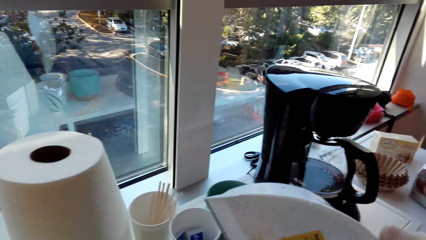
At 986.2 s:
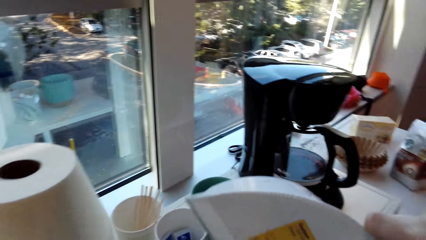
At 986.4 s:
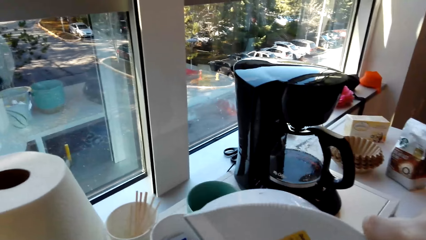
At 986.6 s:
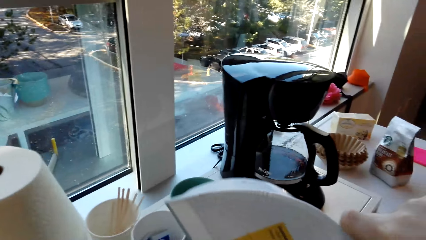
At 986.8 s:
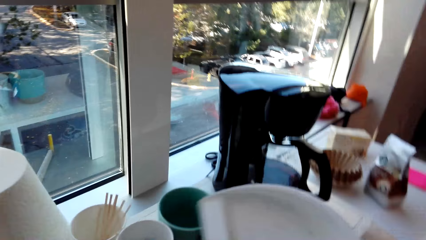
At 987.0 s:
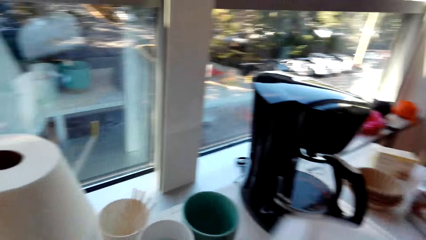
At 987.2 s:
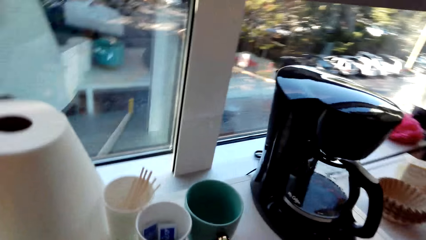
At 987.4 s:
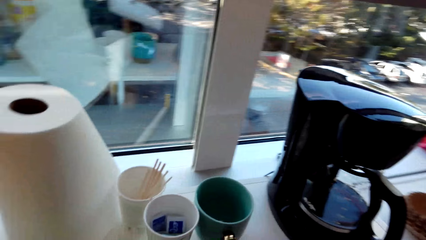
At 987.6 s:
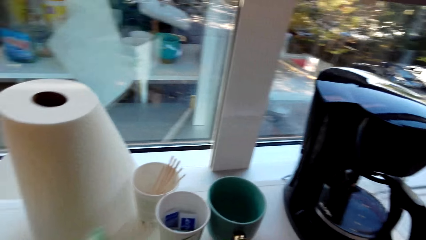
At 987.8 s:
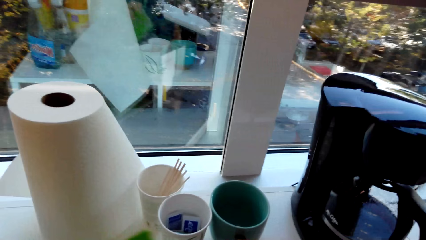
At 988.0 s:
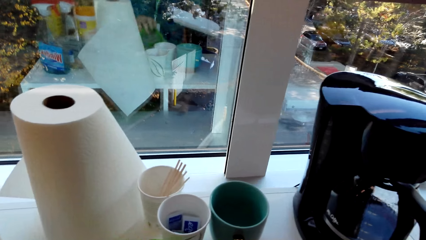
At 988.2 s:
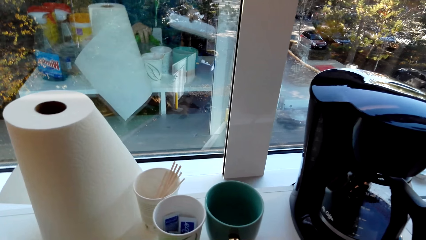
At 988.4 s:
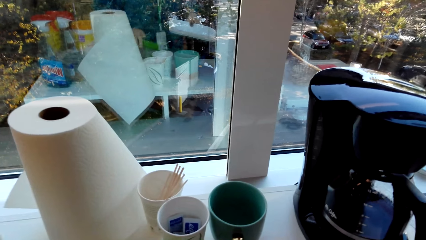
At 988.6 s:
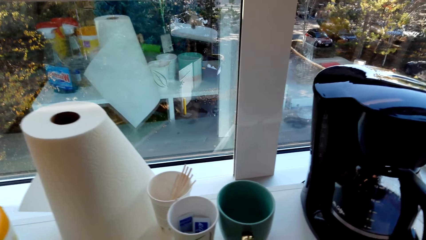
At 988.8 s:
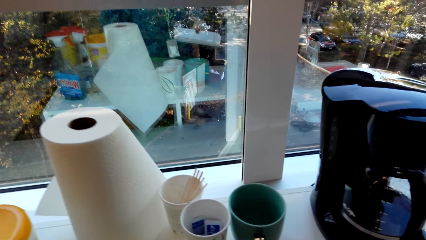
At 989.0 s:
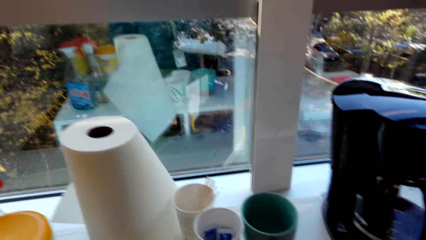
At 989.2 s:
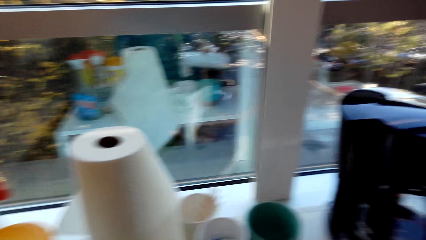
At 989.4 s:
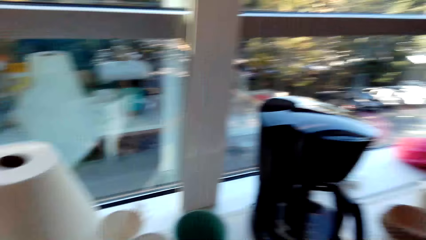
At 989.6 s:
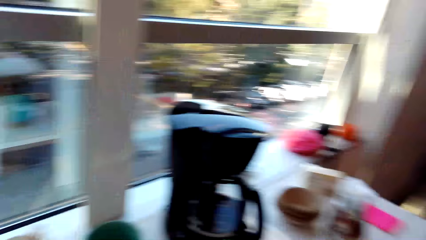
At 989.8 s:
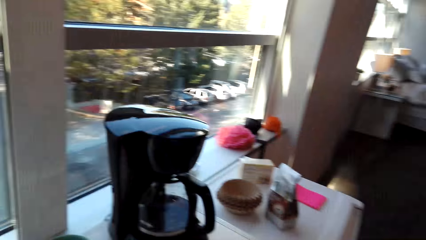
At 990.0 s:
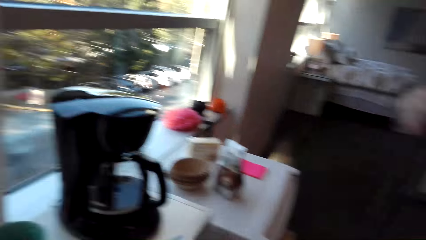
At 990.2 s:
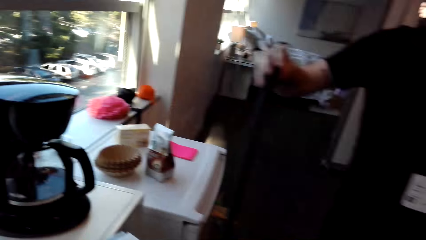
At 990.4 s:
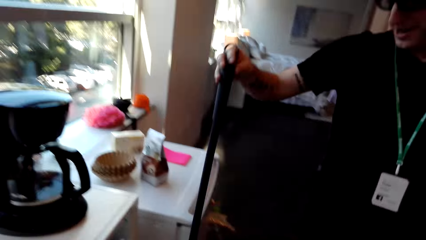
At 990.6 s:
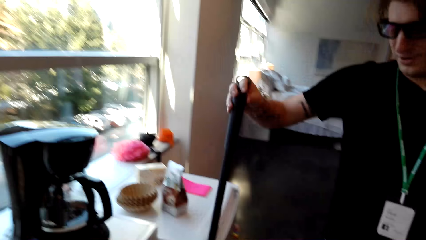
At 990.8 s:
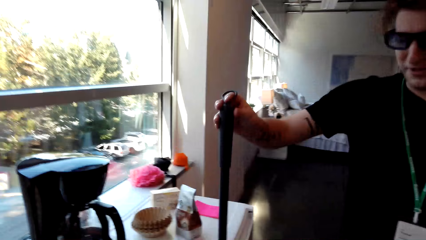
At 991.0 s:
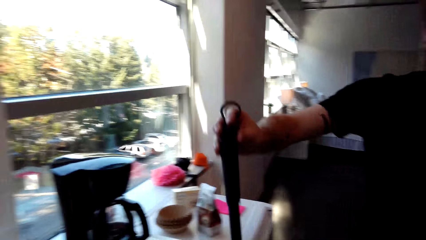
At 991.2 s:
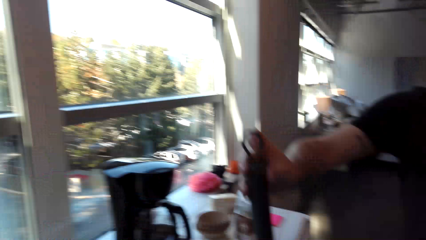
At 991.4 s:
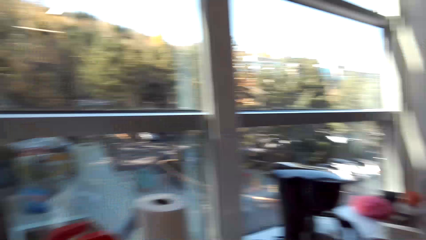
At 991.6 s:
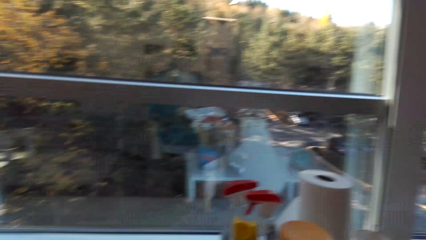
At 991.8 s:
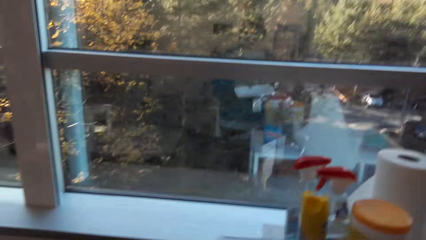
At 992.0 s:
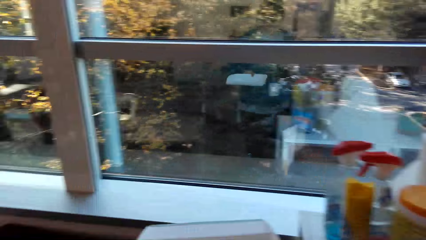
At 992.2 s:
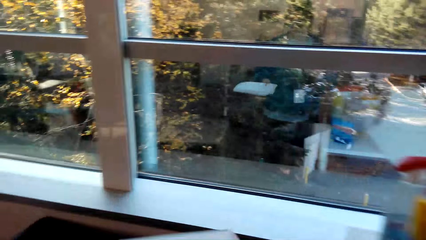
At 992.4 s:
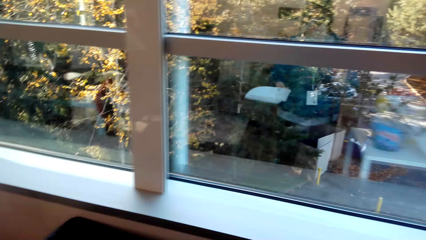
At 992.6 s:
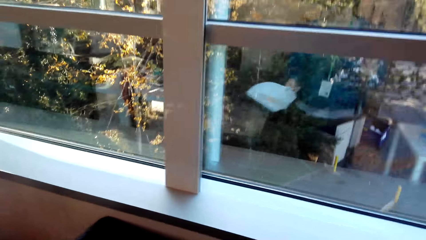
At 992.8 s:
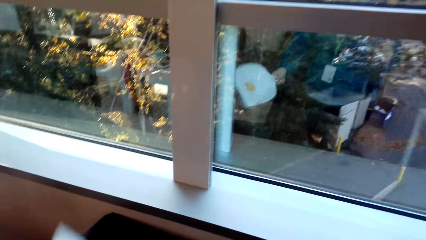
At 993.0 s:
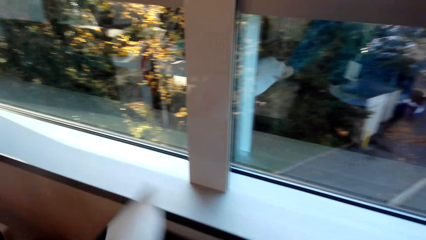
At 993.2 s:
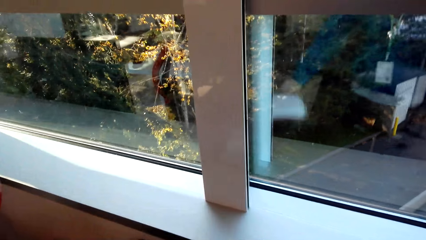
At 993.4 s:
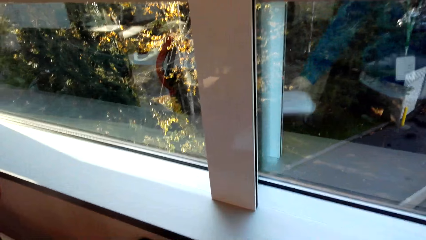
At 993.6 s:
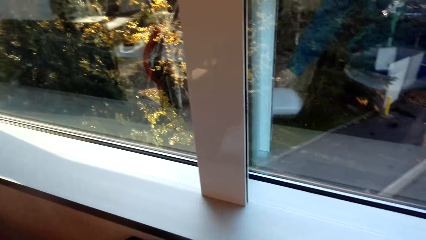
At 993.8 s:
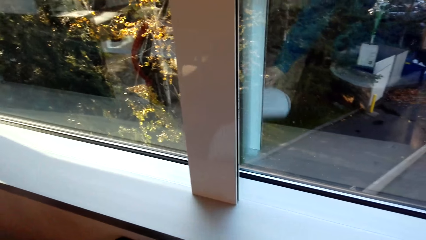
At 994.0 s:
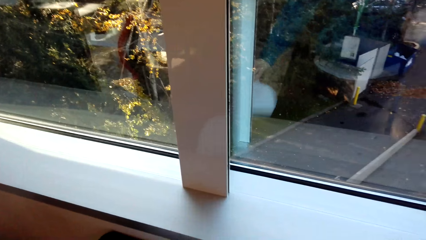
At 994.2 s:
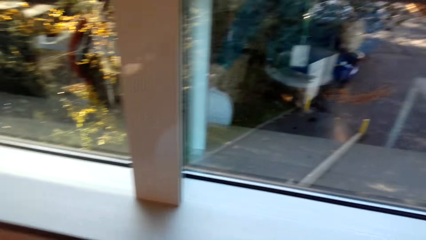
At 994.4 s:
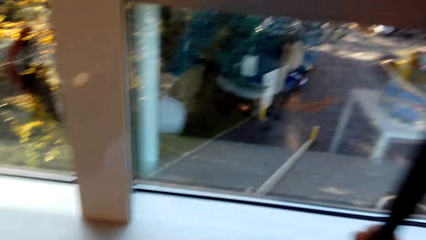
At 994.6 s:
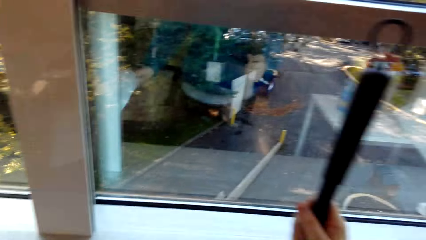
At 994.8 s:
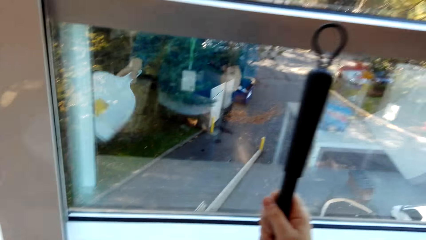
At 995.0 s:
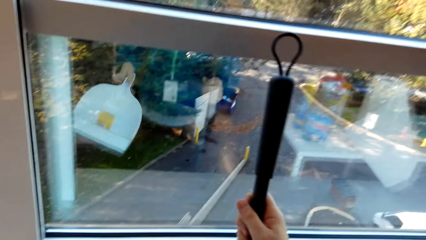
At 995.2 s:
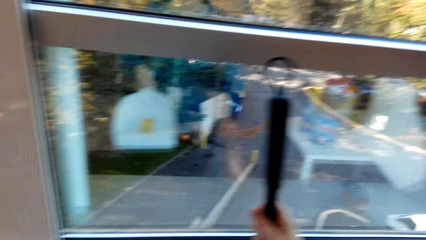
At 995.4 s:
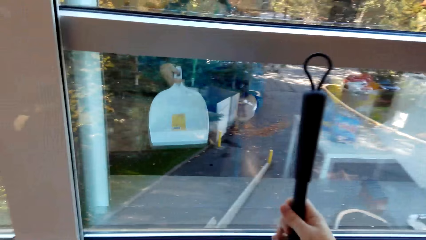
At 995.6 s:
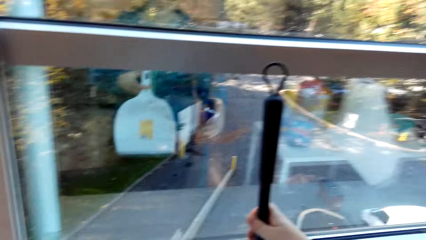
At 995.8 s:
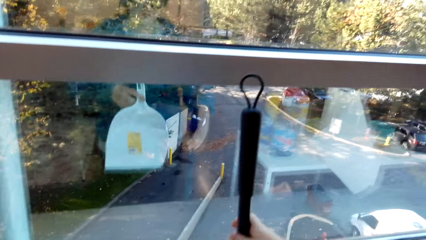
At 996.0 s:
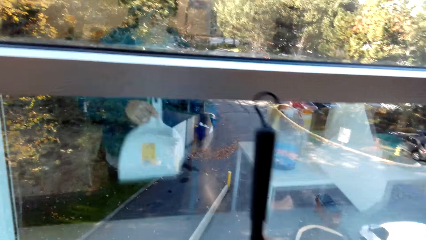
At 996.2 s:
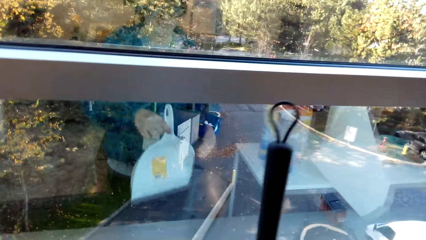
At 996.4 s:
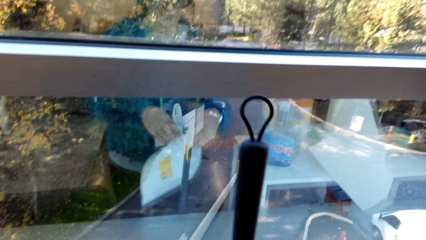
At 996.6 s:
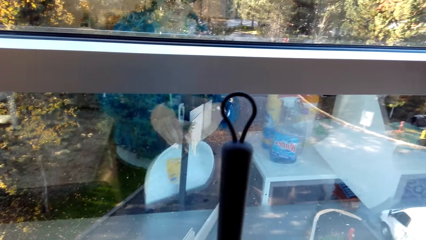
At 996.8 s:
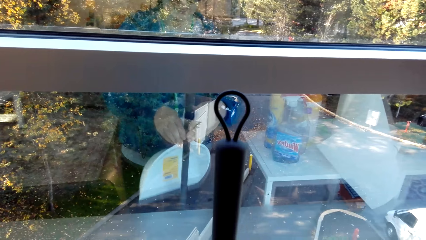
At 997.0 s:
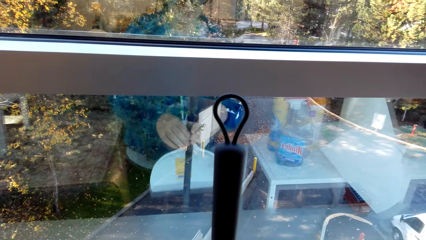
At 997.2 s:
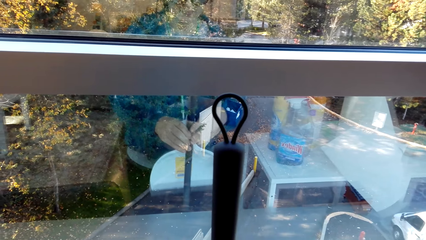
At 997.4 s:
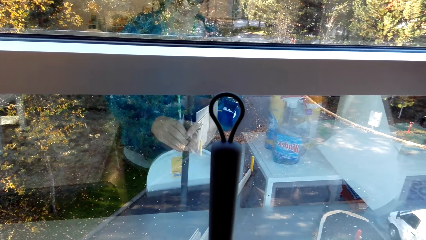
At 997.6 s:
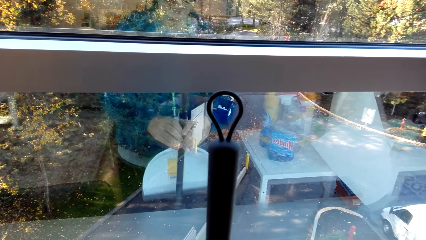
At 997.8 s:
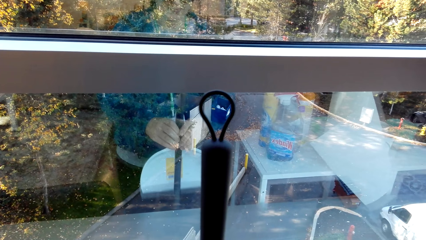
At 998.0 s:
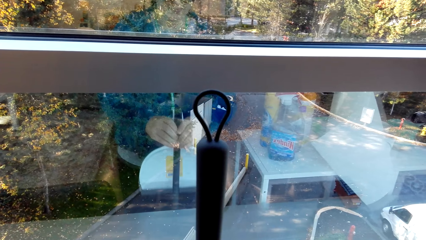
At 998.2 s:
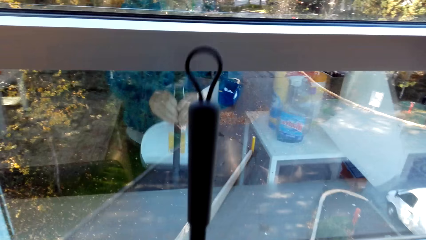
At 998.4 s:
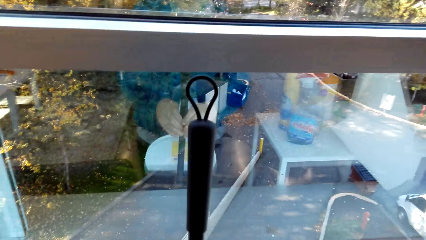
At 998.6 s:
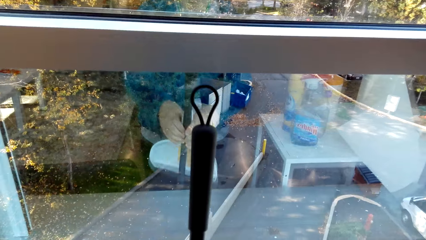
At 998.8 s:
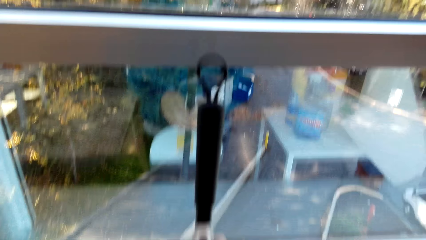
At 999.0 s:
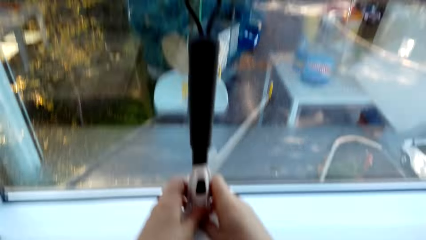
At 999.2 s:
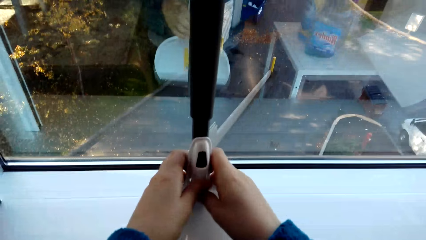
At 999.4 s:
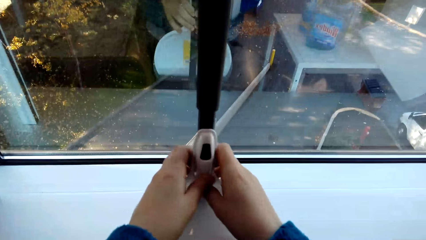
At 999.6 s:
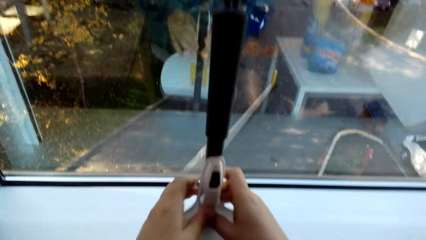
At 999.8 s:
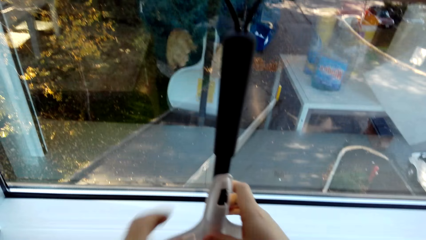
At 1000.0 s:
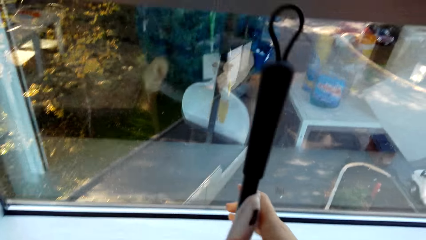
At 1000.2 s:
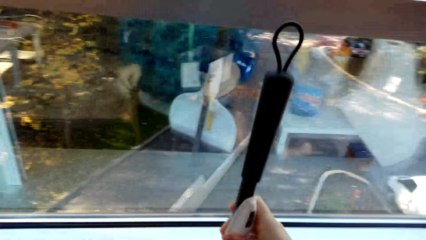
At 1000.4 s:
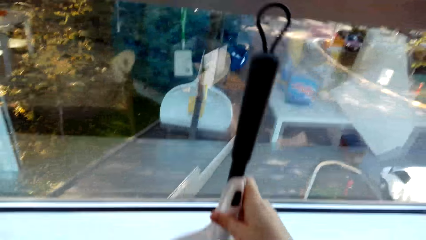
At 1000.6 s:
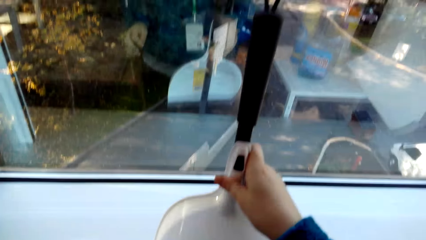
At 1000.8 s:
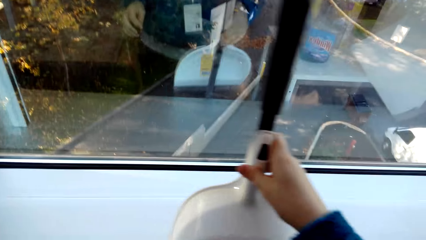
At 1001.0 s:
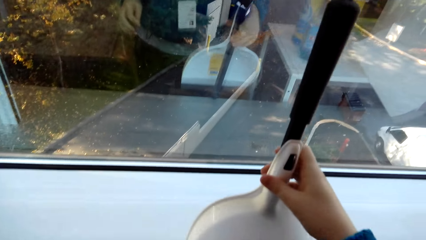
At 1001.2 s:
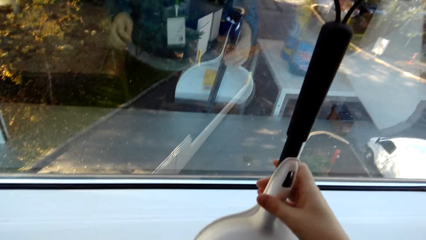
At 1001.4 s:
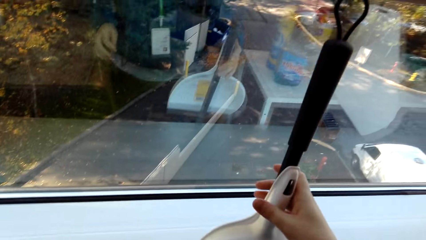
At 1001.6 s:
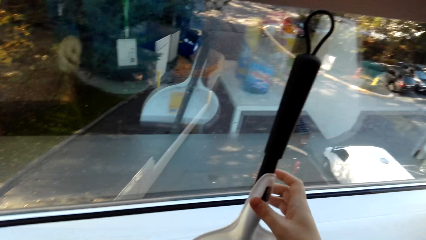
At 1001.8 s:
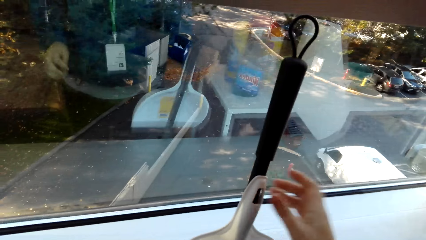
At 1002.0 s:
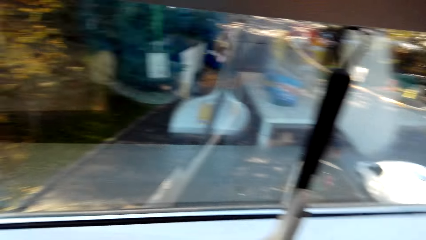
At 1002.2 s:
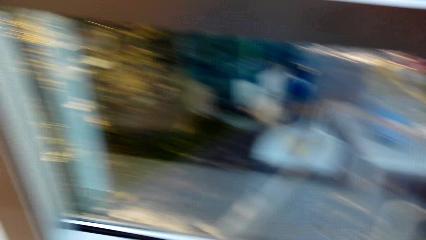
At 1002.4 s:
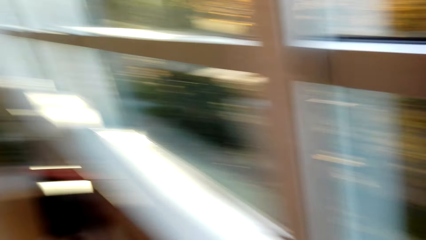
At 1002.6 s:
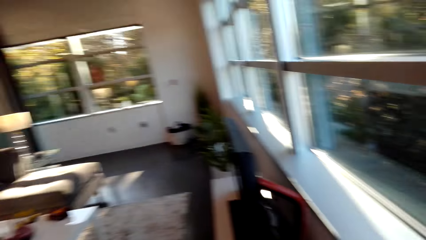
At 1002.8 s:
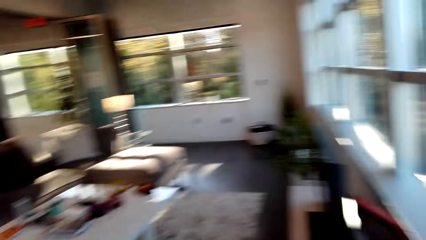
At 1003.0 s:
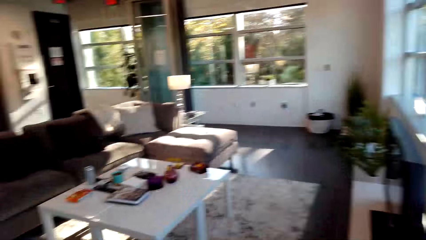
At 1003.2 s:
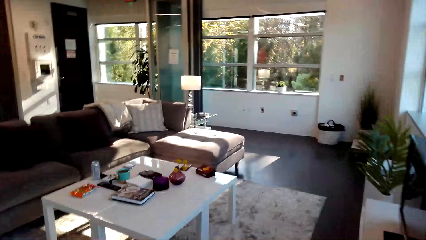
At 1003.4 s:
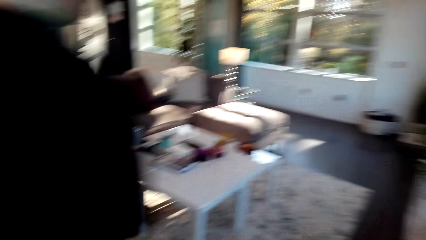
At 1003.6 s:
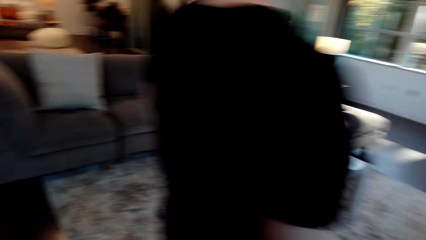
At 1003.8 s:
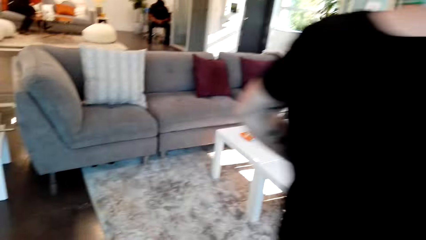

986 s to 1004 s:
The camera wearer turns around. A man holds a broom. The man drops the broom. The camera wearer turns around. They tap the dust pad on a surface. They hold the broom. They hang the dust pad on the broom. They drop the broom. They turn around.
